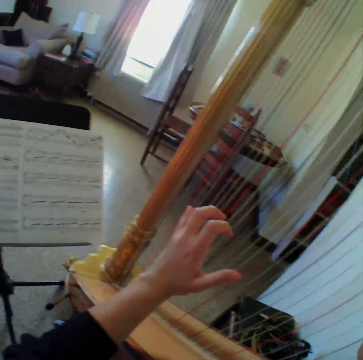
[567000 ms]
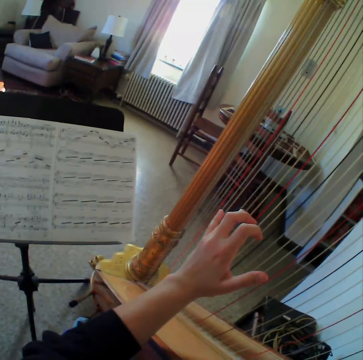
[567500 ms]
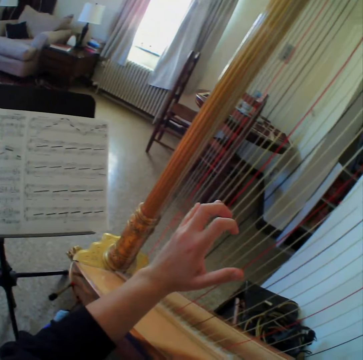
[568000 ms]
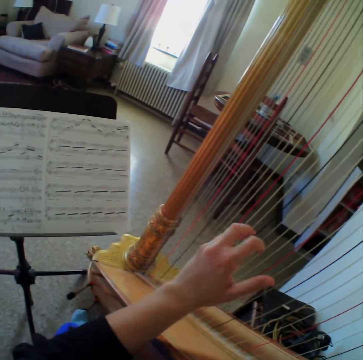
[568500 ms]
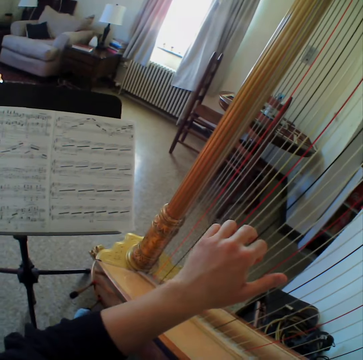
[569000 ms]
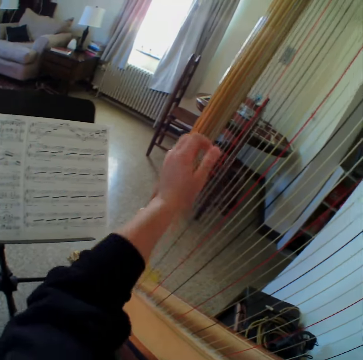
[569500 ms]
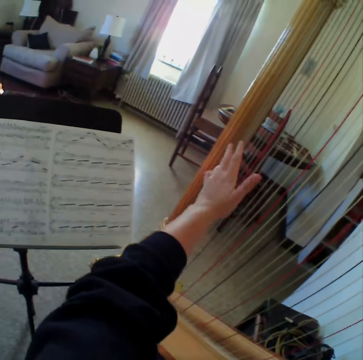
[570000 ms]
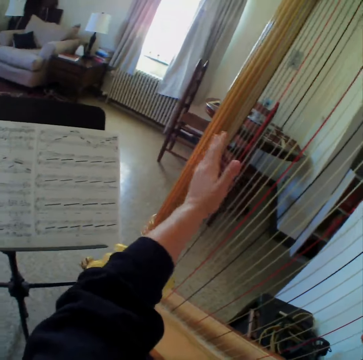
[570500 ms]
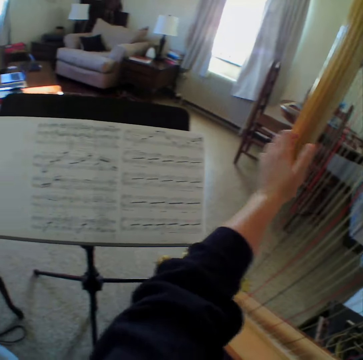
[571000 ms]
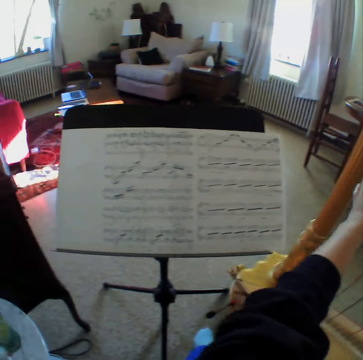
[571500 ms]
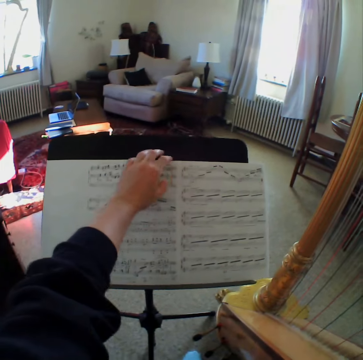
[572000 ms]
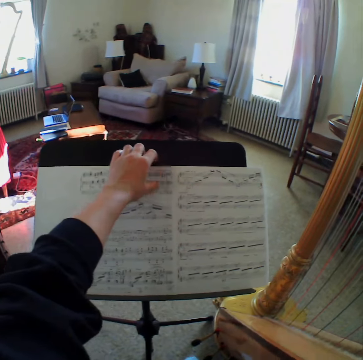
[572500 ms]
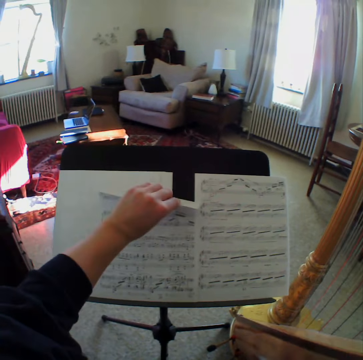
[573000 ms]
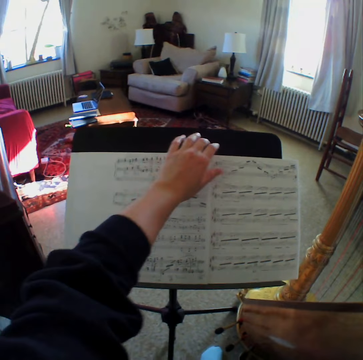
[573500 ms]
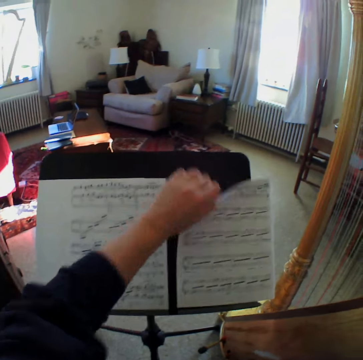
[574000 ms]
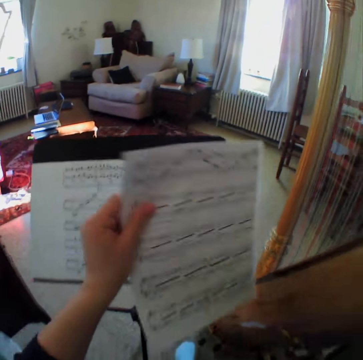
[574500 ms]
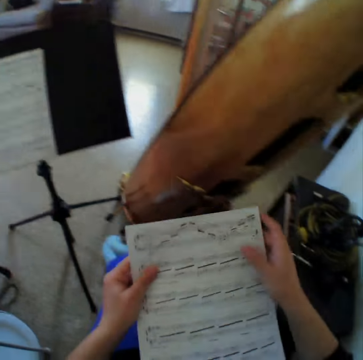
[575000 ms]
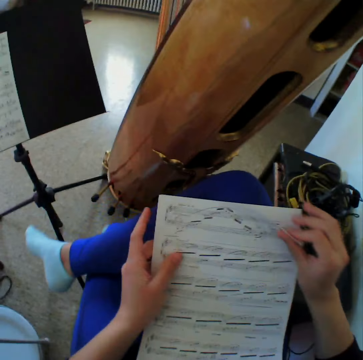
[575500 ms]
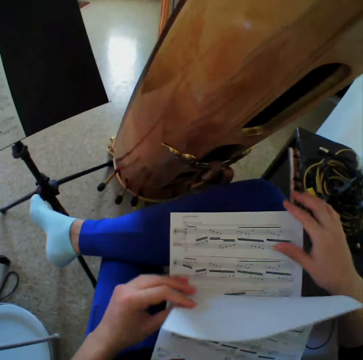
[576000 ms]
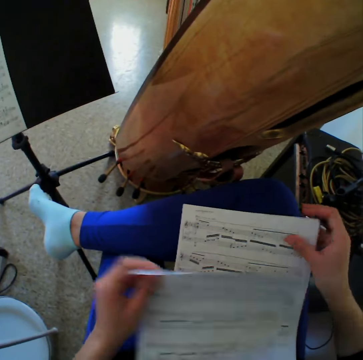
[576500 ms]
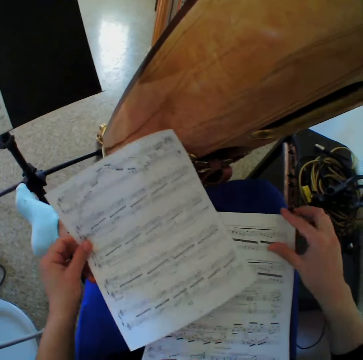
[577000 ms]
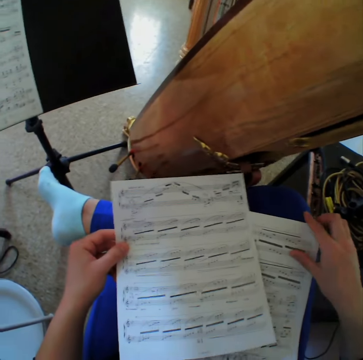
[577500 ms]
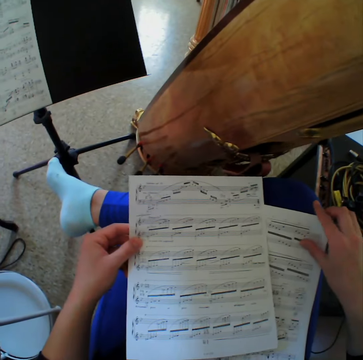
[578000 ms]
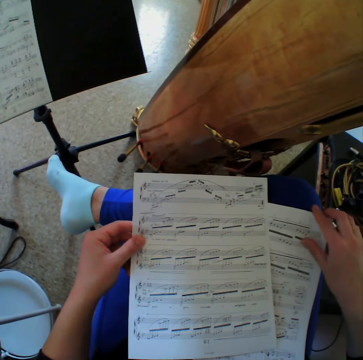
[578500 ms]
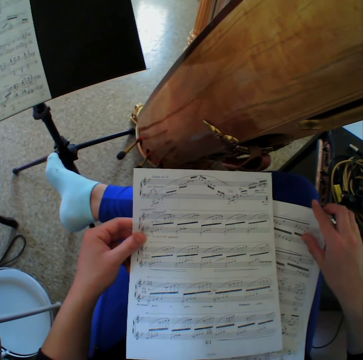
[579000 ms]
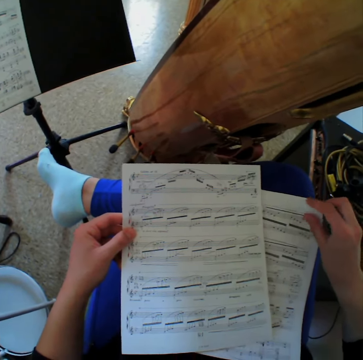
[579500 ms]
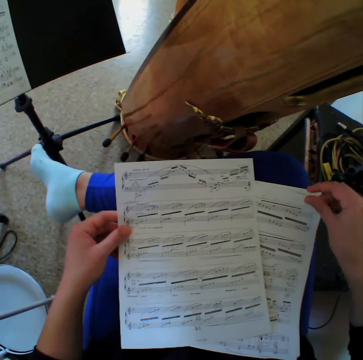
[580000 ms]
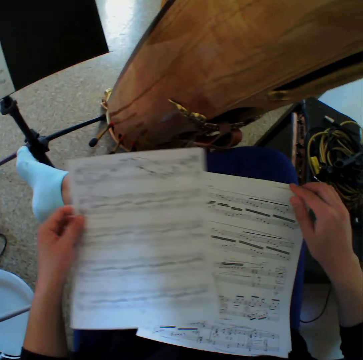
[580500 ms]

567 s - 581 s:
The camera wearer reads the music paper. She touches her music sheet. She takes the music paper. She reads the music paper. She holds the music sheet with both hands. She flips through the page.

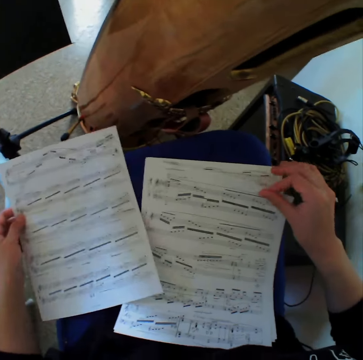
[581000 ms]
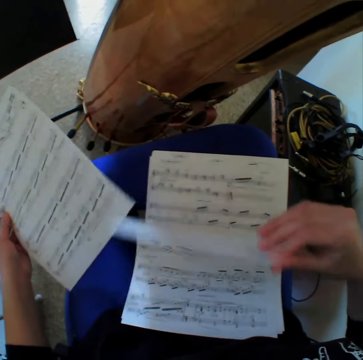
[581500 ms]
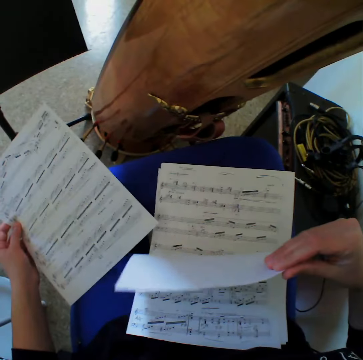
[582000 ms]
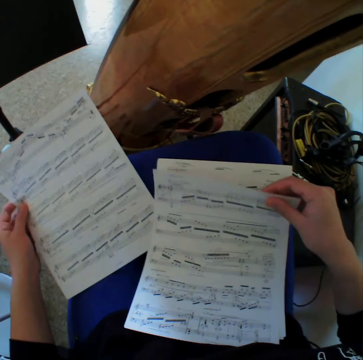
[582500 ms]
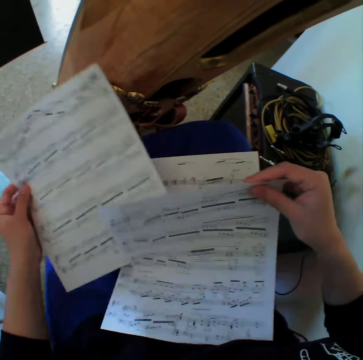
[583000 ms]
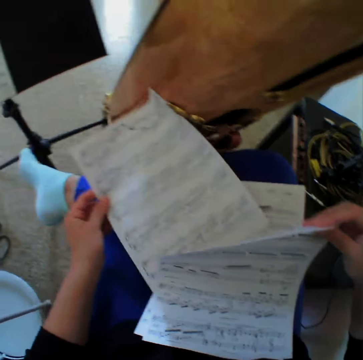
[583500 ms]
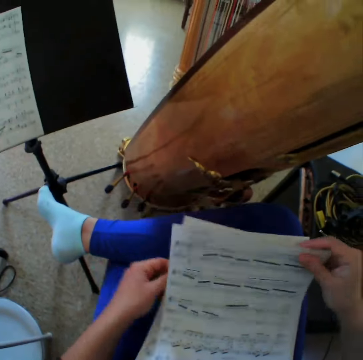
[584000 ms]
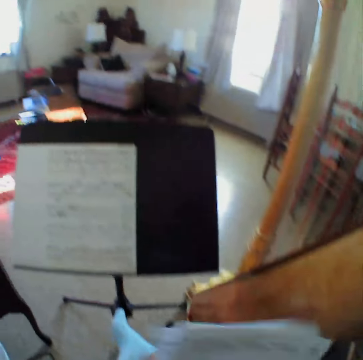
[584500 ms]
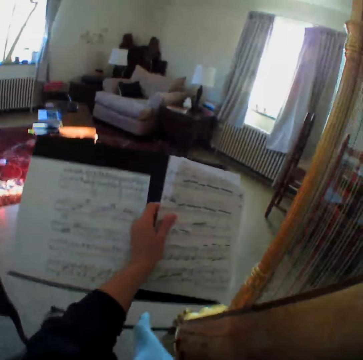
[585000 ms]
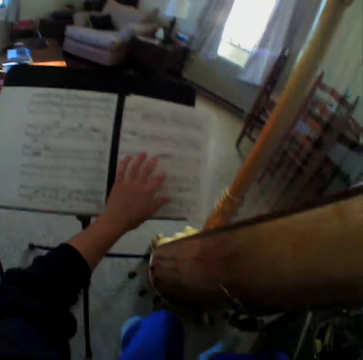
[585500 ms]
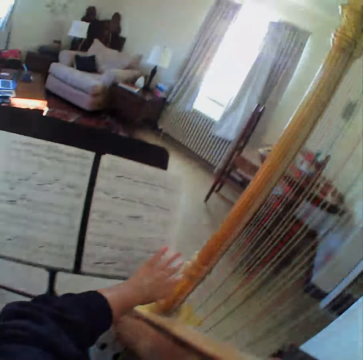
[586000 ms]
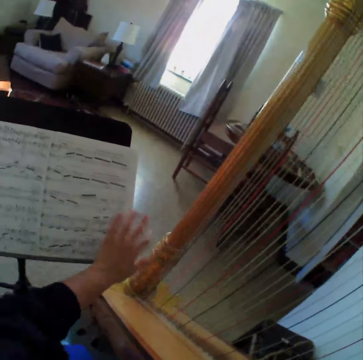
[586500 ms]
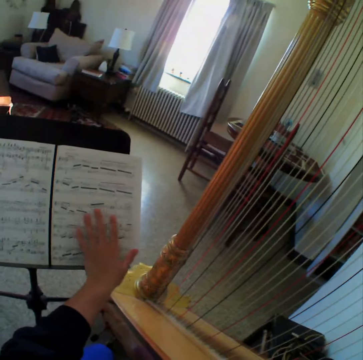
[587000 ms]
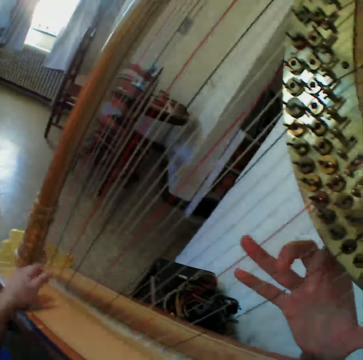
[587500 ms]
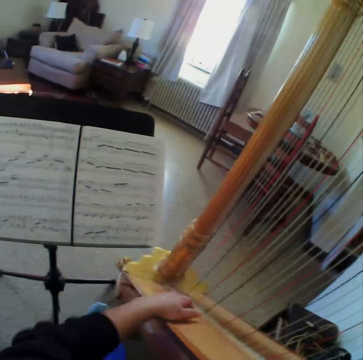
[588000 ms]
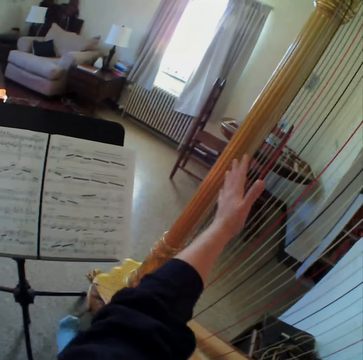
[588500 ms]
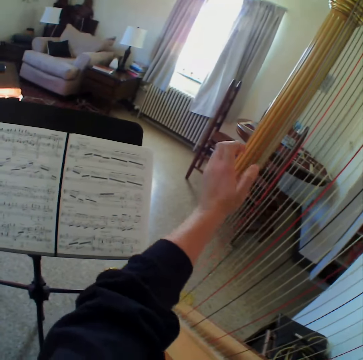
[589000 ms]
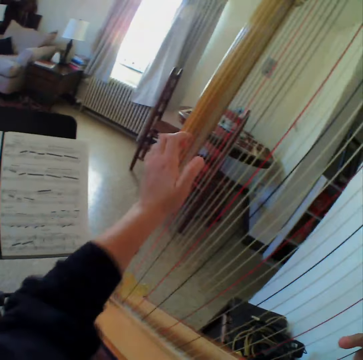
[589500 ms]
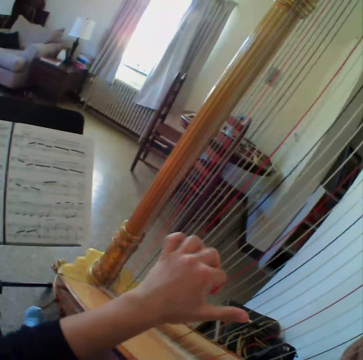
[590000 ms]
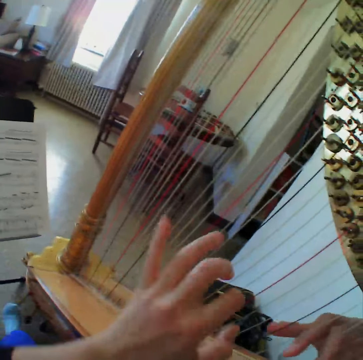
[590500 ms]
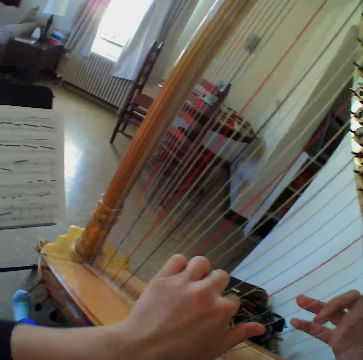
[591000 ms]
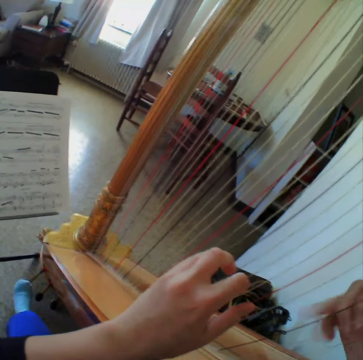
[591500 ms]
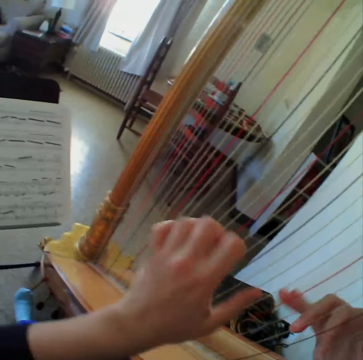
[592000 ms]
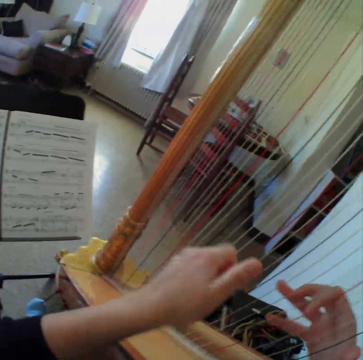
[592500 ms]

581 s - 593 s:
The camera wearer keeps the music sheet back on the bookstand. They hold the music papers, read the music paper, and start to play the harp or guitar again.

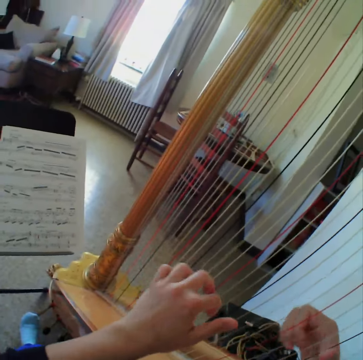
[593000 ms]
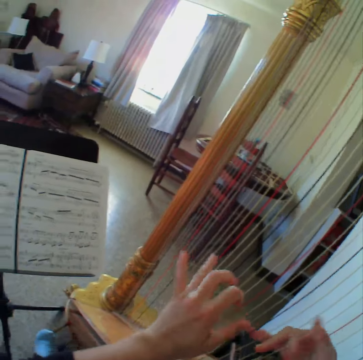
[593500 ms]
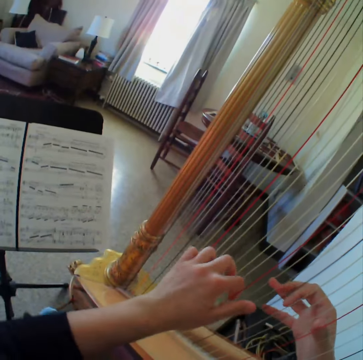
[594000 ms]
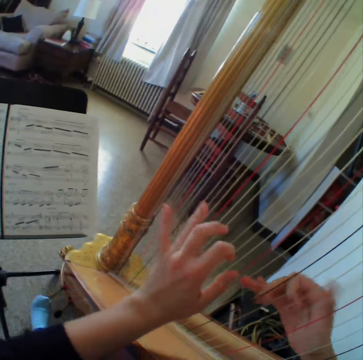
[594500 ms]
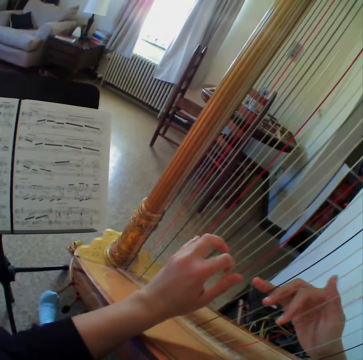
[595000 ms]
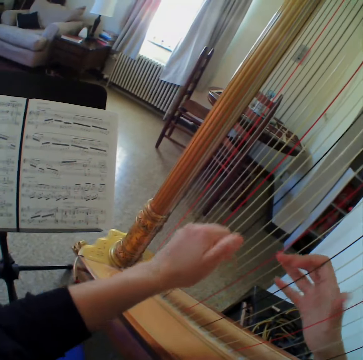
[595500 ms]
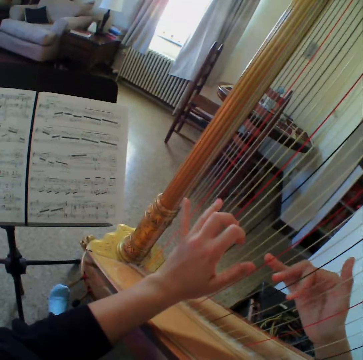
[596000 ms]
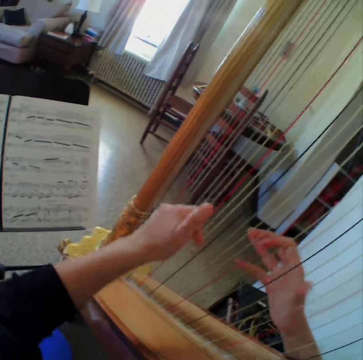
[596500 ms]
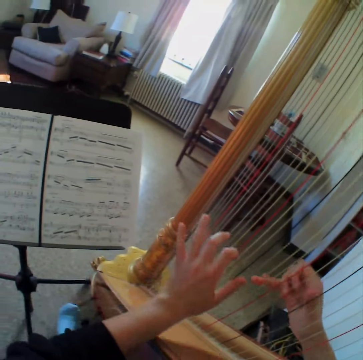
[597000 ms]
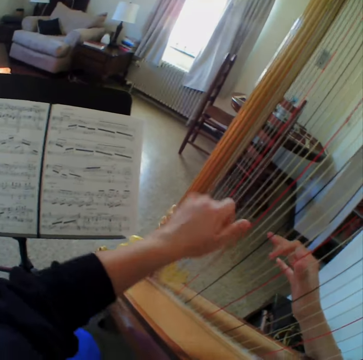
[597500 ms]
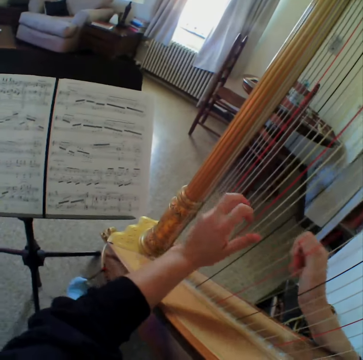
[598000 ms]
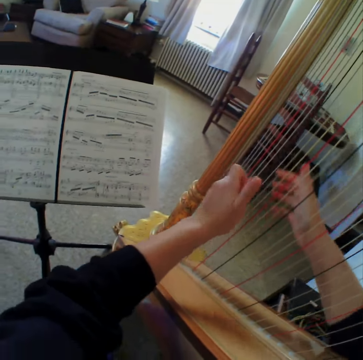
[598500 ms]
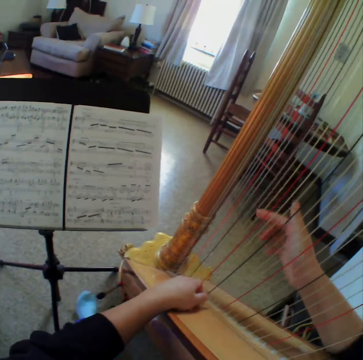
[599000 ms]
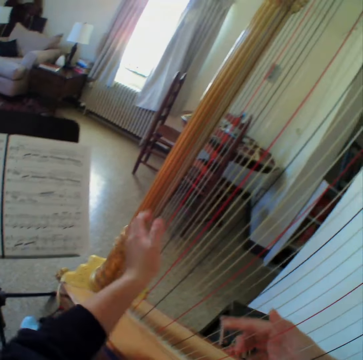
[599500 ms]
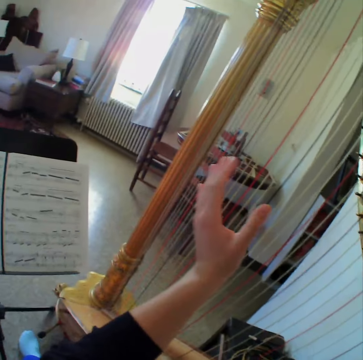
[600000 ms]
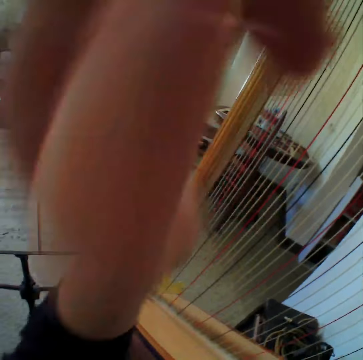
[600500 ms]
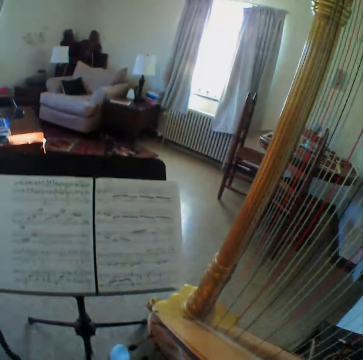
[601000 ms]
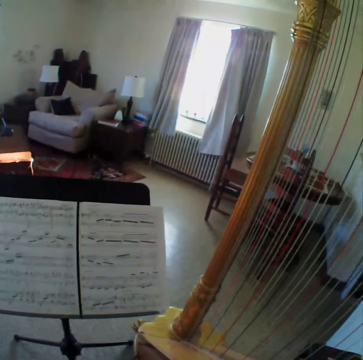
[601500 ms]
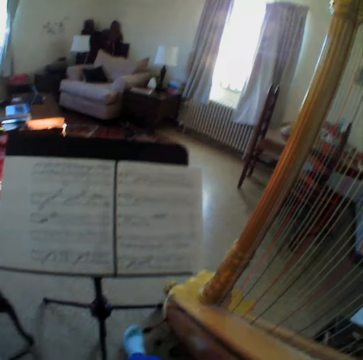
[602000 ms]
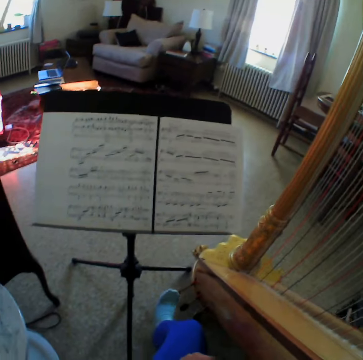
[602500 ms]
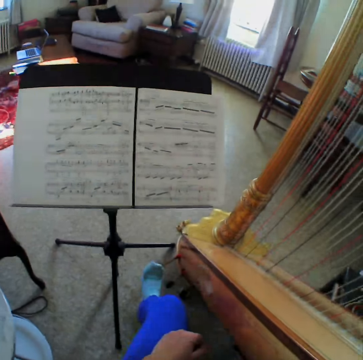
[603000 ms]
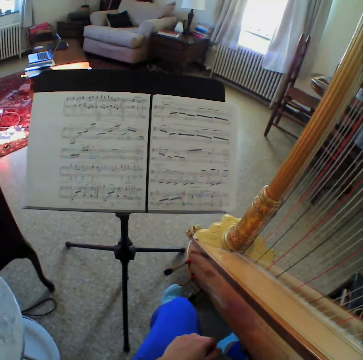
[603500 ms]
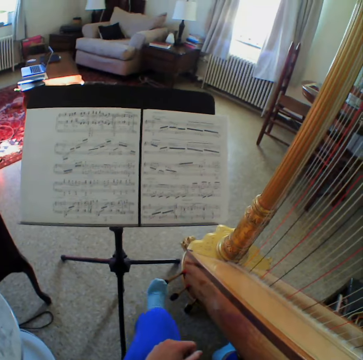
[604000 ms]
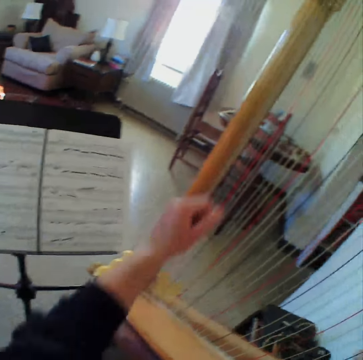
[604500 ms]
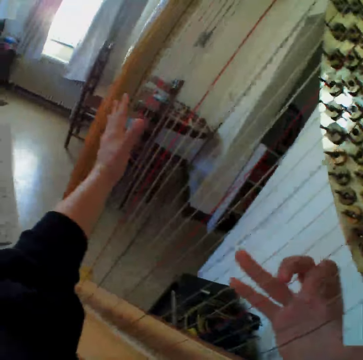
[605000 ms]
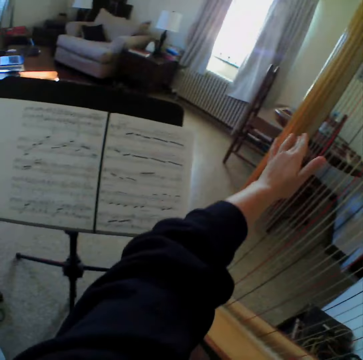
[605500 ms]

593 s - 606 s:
The camera wearer reads the music paper. They play the guitar. They read the music paper. They play the guitar. They stop to play the harp. They read the music paper. They step on the guitar. They read the music paper.
